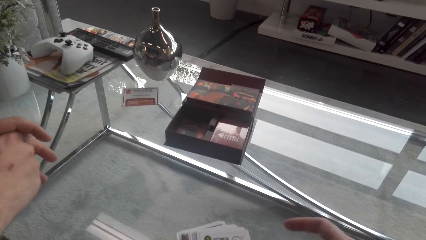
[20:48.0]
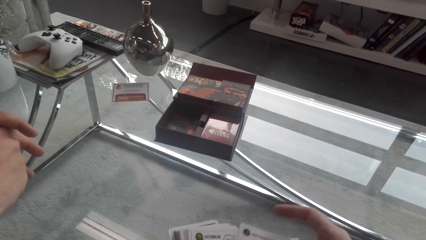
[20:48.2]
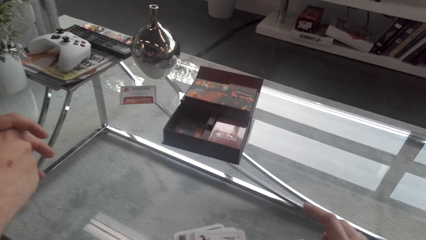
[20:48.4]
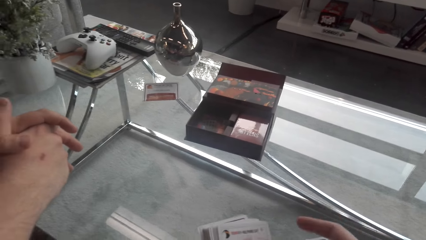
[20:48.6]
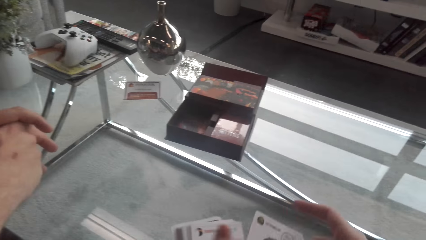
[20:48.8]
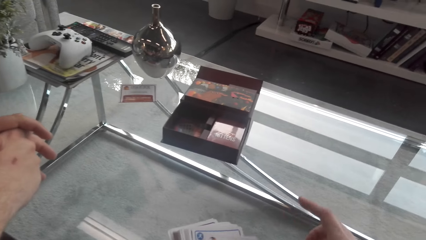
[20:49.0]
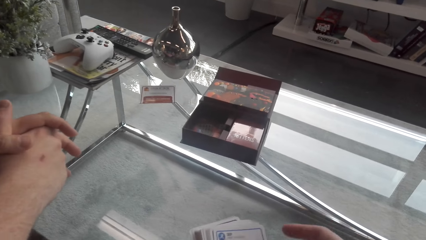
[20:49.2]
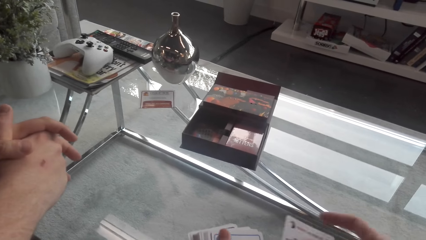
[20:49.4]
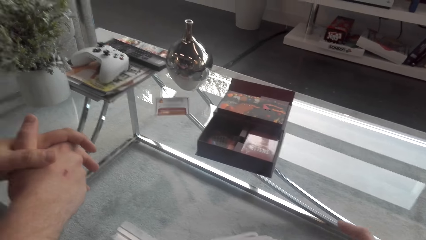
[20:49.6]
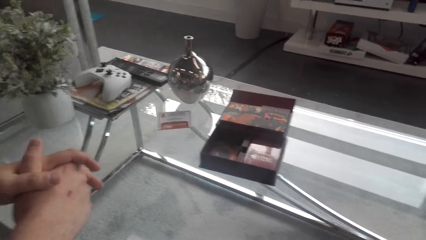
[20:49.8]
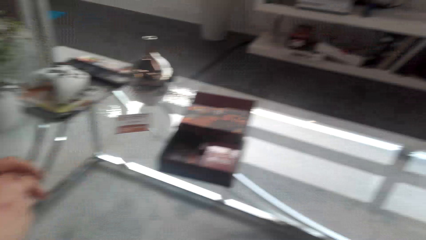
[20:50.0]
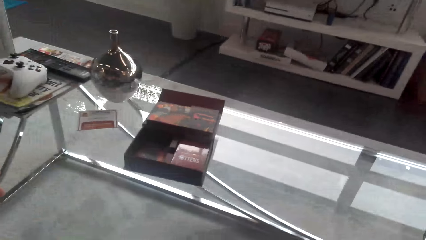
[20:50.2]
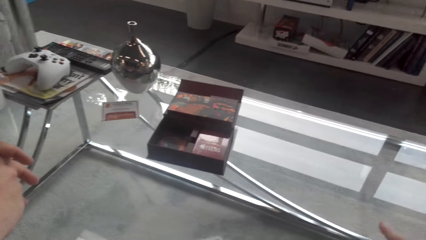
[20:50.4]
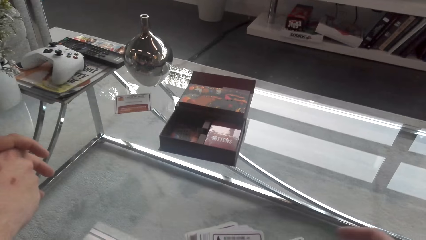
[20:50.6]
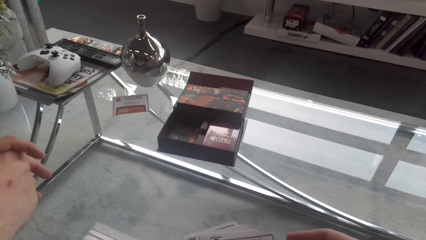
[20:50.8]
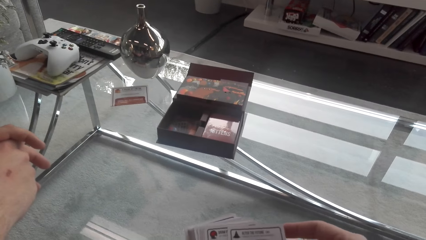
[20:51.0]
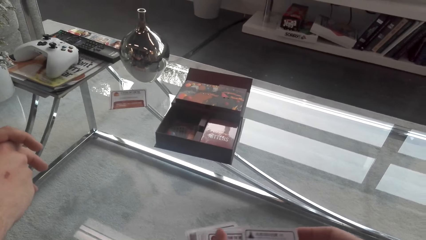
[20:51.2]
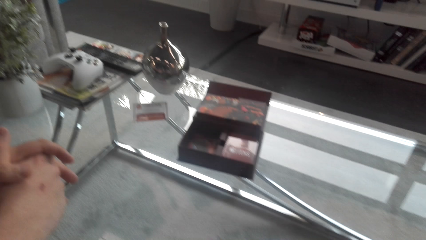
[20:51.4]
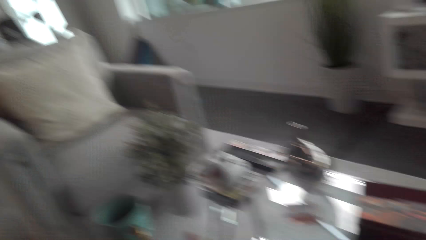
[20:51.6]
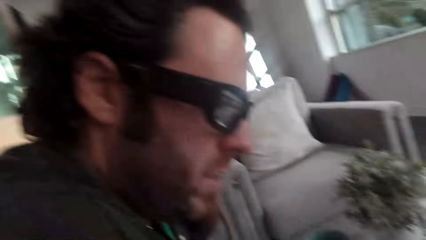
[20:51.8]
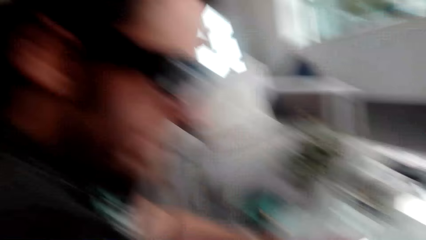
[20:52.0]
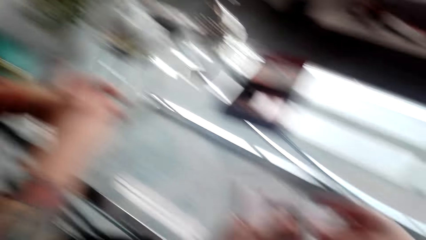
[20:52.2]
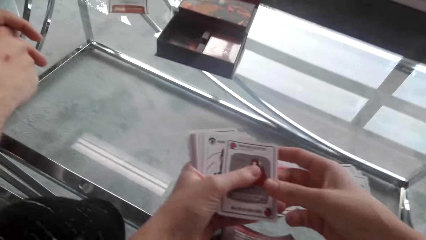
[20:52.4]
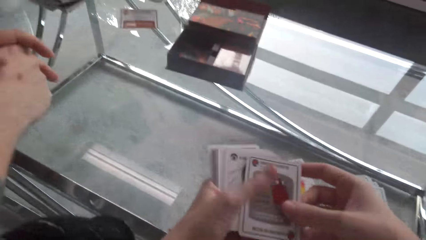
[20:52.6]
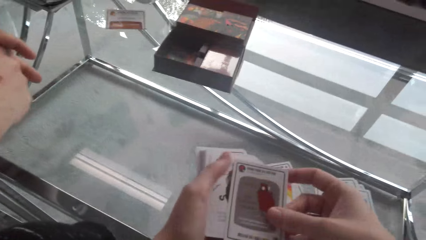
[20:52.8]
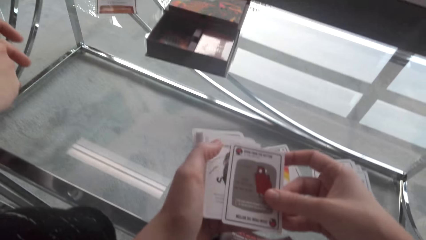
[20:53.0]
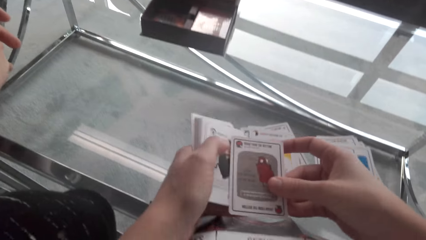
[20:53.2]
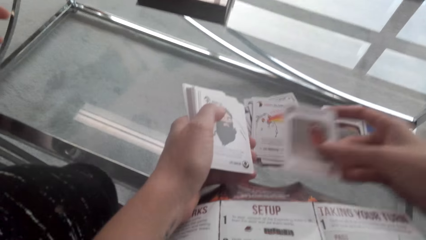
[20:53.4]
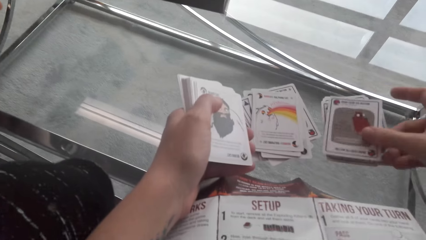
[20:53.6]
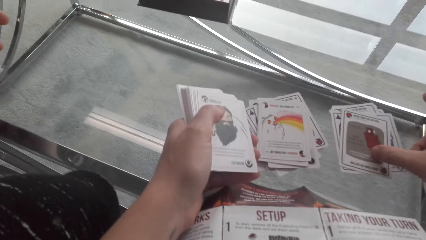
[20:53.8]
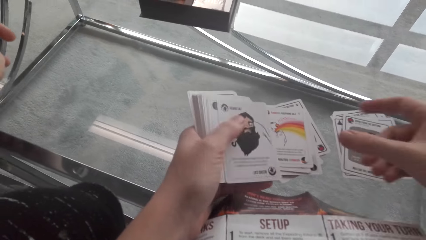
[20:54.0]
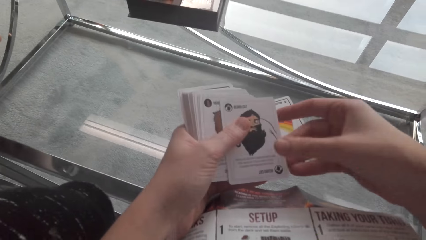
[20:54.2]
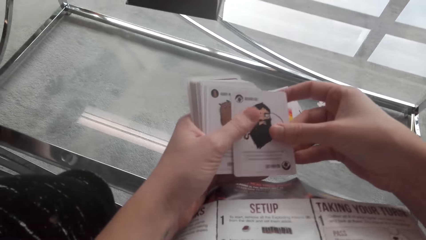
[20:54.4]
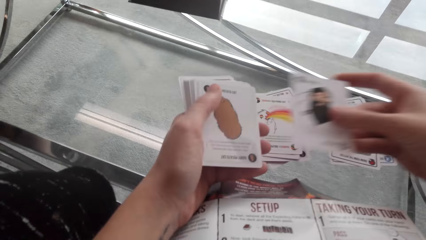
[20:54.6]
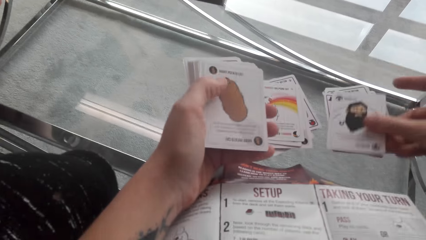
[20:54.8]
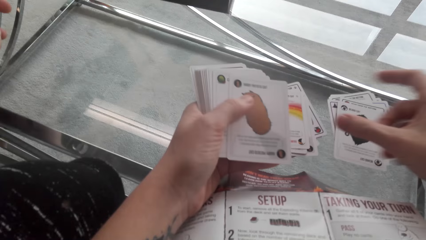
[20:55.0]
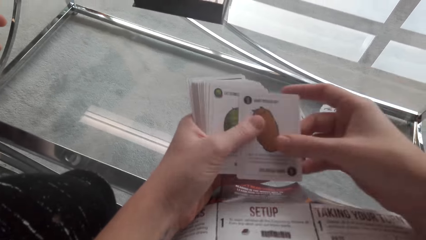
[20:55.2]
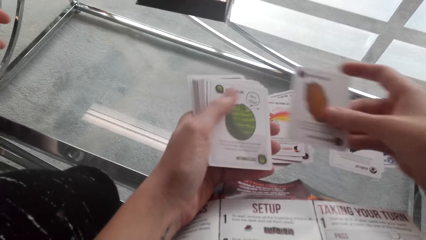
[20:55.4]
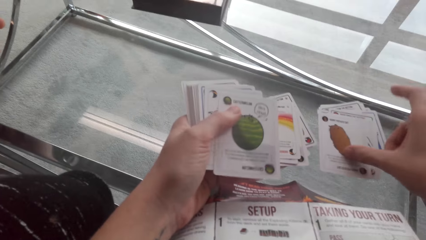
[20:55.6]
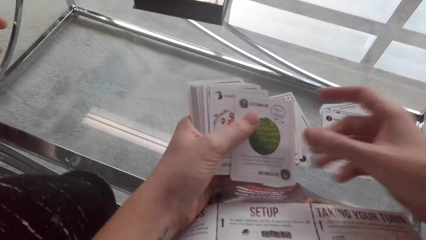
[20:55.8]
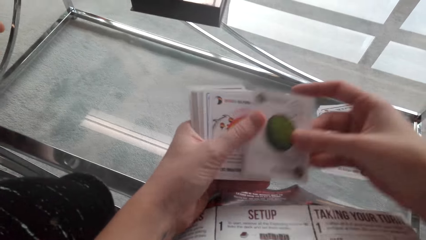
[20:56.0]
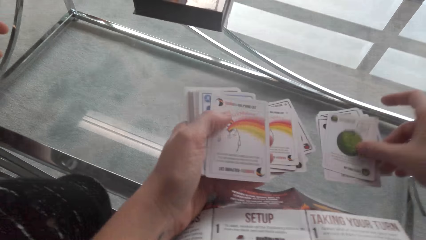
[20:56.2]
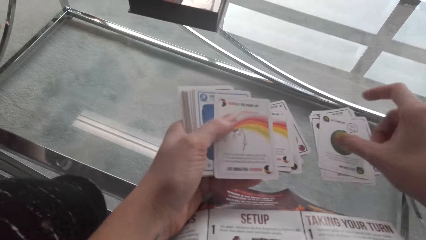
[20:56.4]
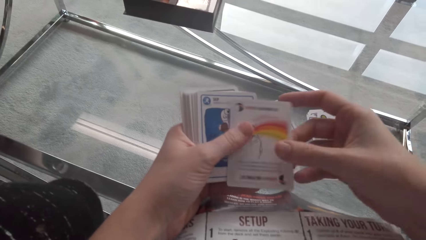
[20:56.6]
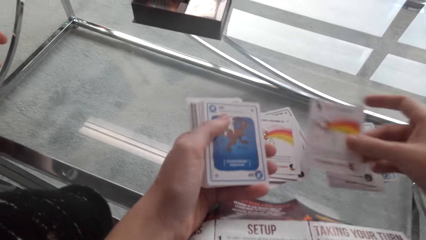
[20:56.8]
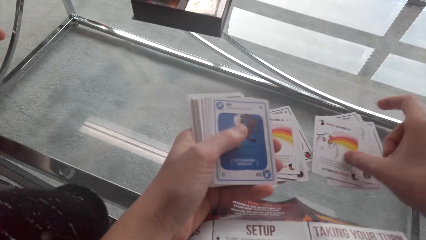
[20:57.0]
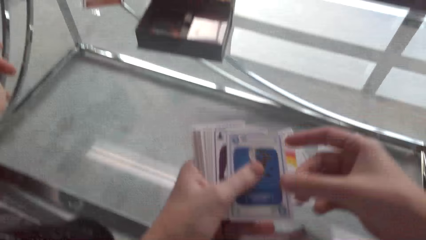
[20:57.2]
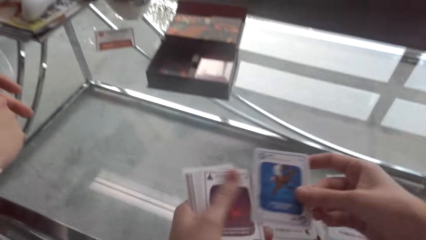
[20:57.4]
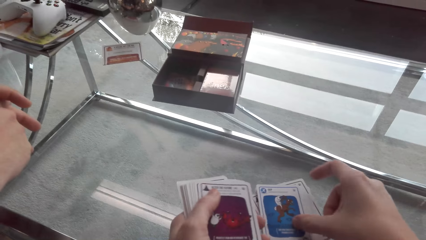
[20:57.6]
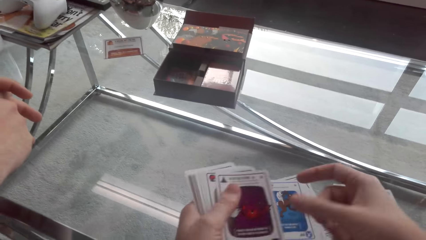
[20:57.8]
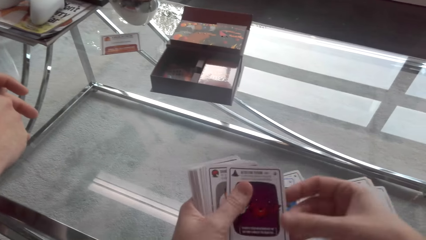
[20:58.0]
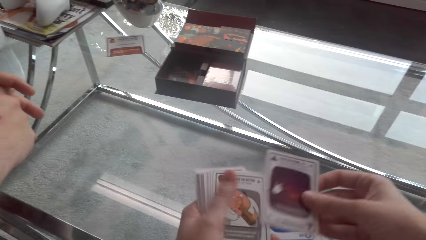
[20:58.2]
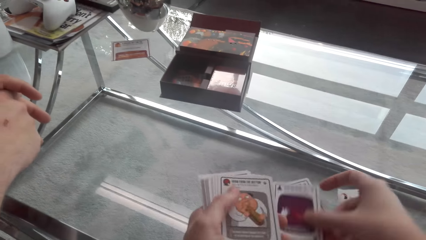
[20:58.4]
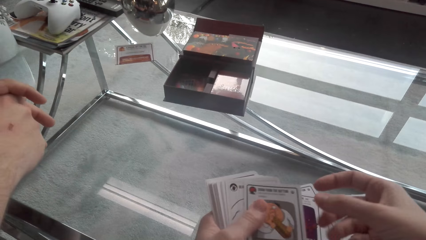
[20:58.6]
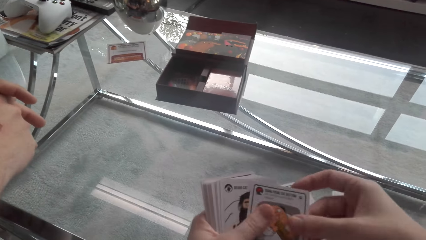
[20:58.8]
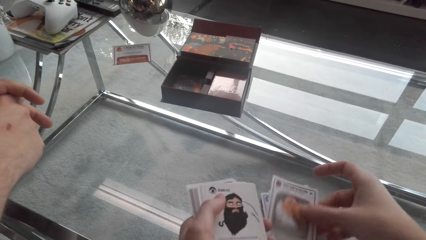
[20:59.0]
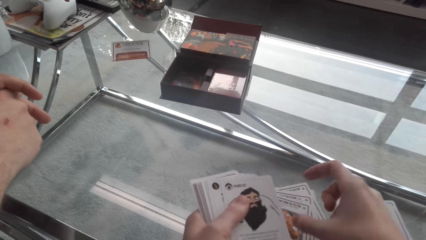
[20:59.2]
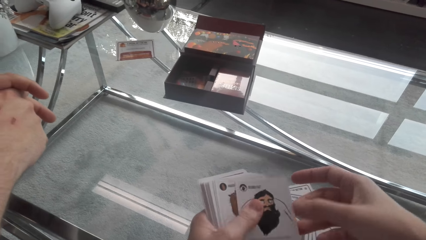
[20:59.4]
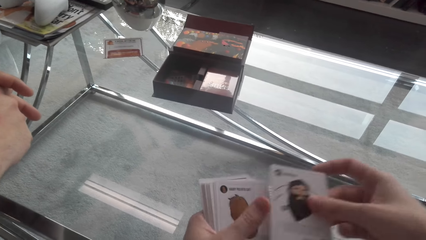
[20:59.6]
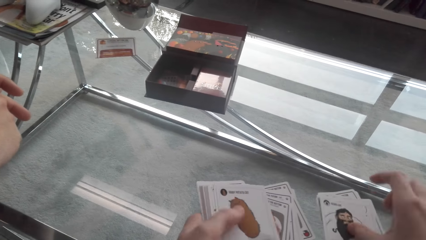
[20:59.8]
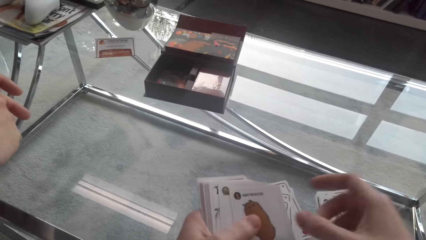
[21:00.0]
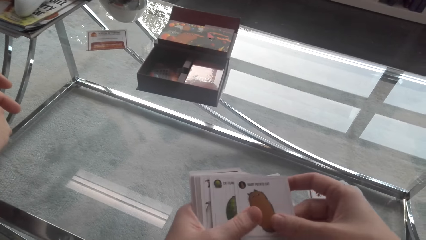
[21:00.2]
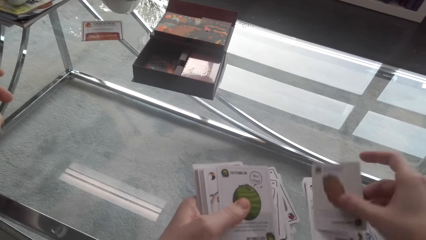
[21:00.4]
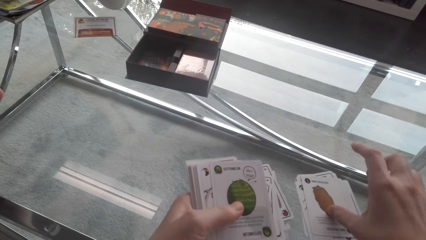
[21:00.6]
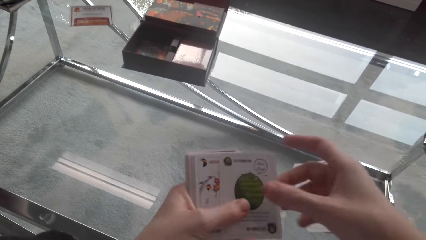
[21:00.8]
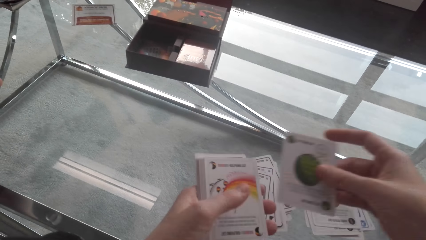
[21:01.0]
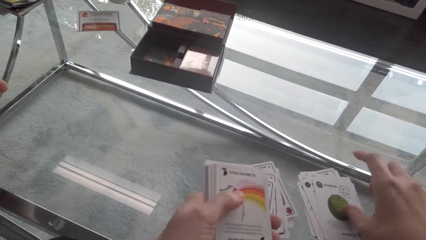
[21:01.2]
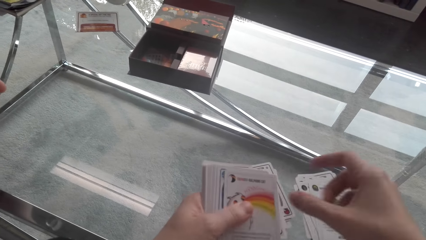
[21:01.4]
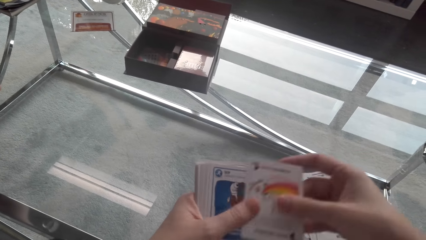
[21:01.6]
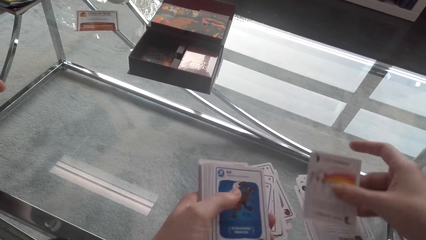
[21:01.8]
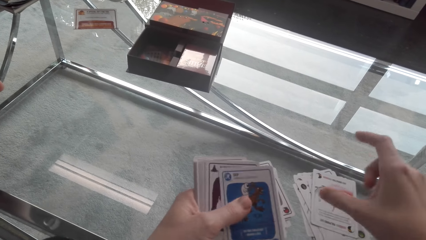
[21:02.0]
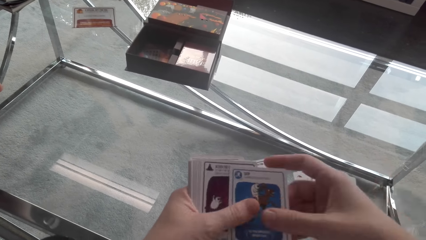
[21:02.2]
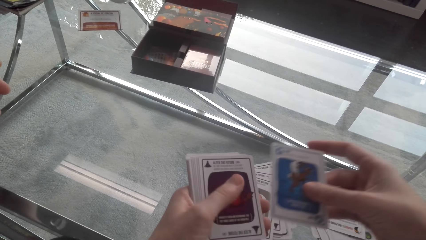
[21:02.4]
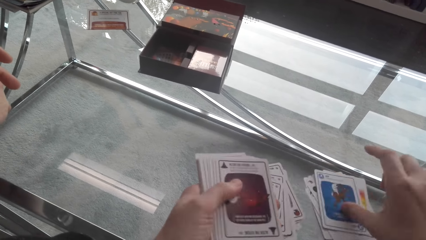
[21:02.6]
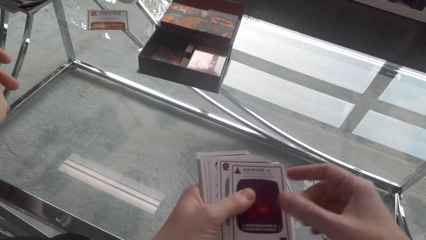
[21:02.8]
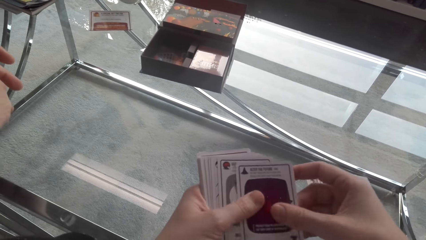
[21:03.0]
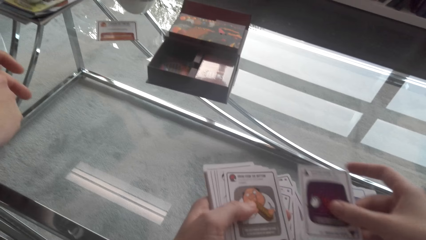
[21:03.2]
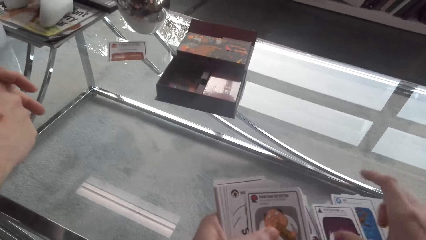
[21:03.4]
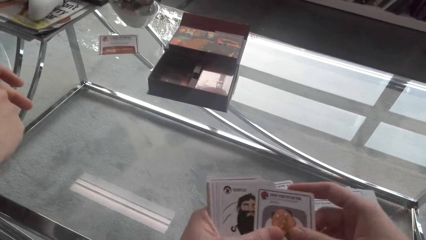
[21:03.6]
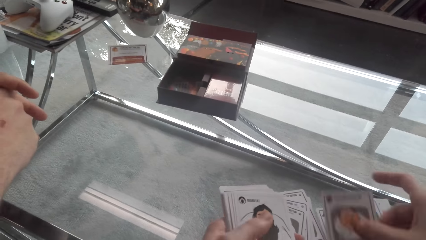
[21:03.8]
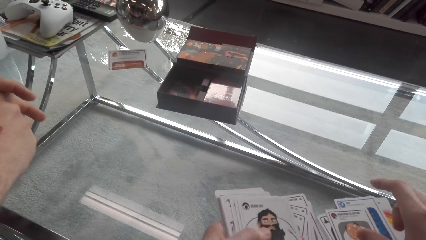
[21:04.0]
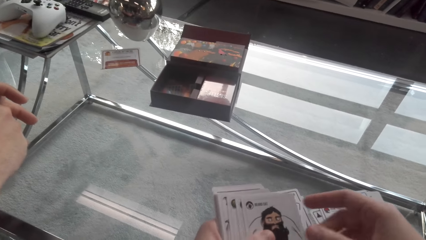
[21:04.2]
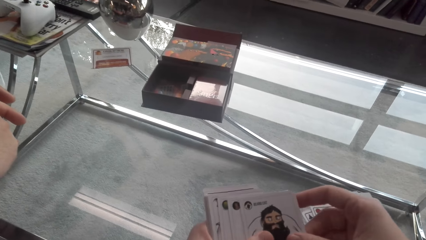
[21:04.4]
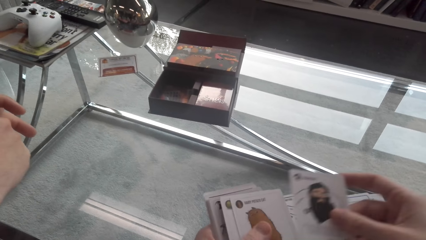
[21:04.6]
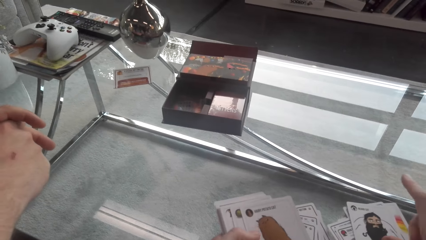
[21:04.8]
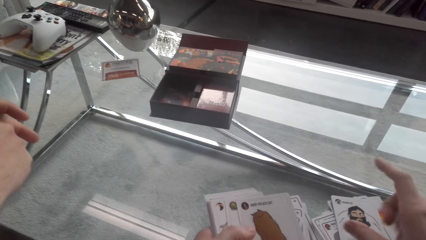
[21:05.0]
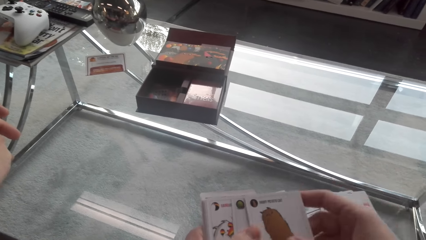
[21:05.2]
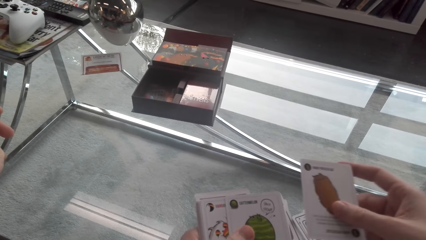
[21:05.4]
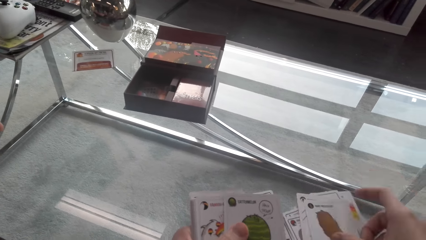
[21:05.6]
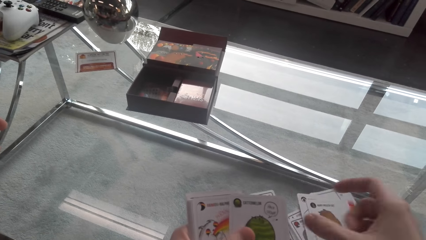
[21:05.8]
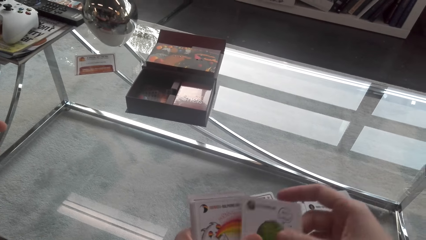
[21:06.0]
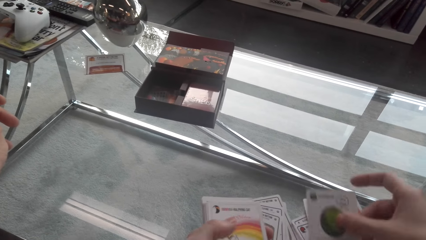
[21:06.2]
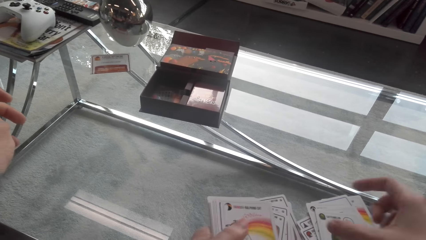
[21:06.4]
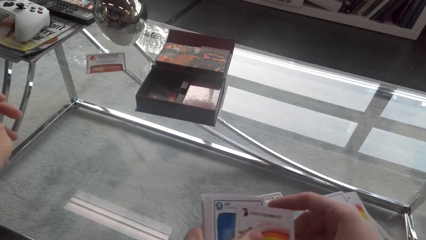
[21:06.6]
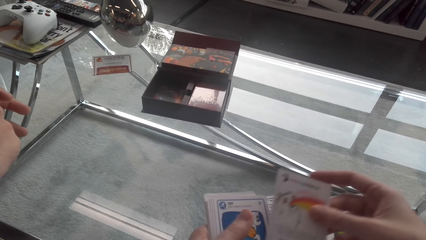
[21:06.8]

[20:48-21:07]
The camera wearer puts the cards on the table. They put the cards on the table again. They converse with a man. They put the cards on the table repeatedly.
